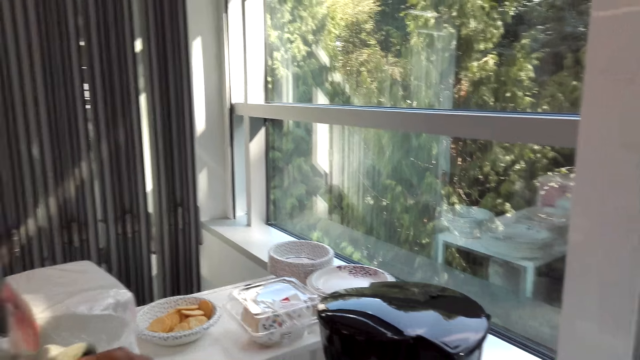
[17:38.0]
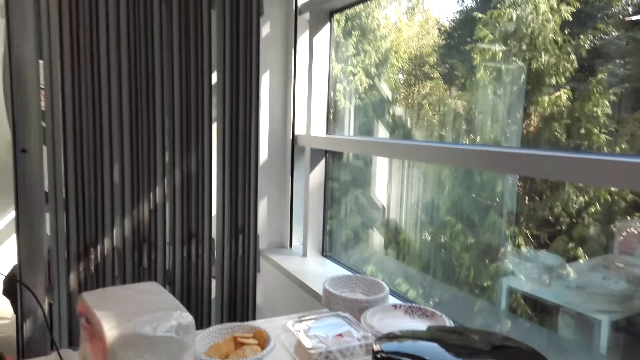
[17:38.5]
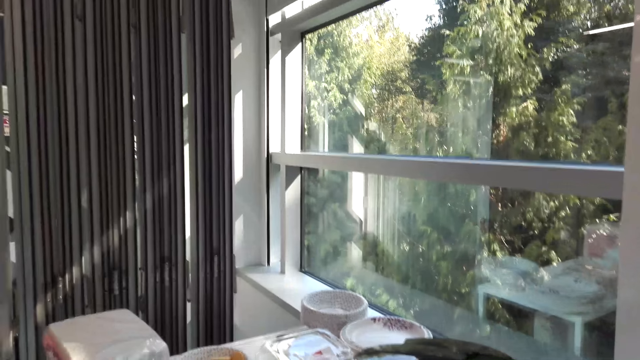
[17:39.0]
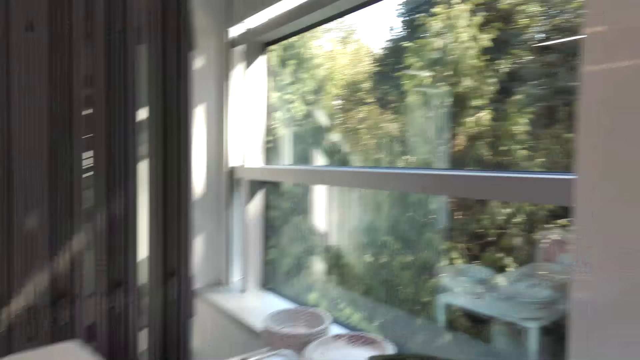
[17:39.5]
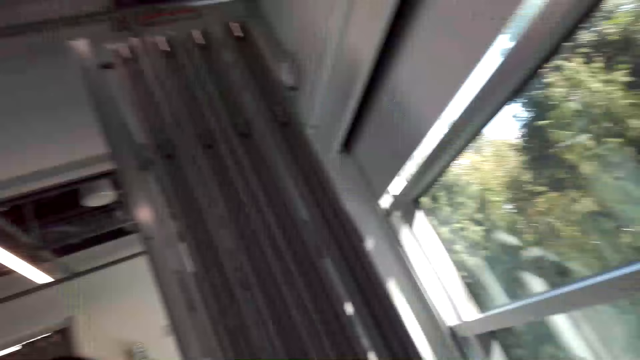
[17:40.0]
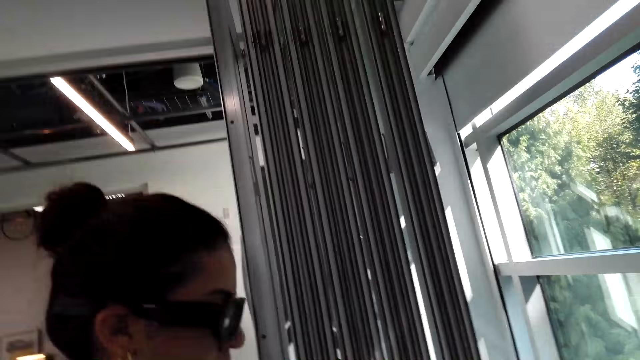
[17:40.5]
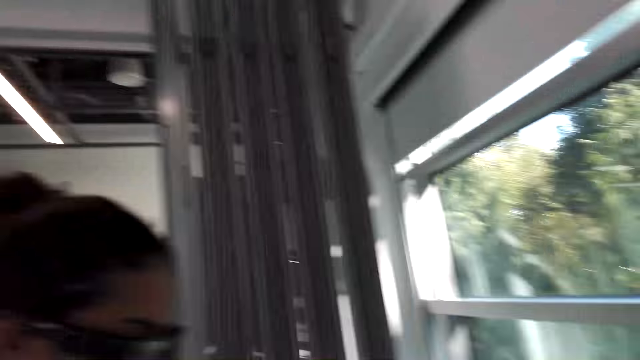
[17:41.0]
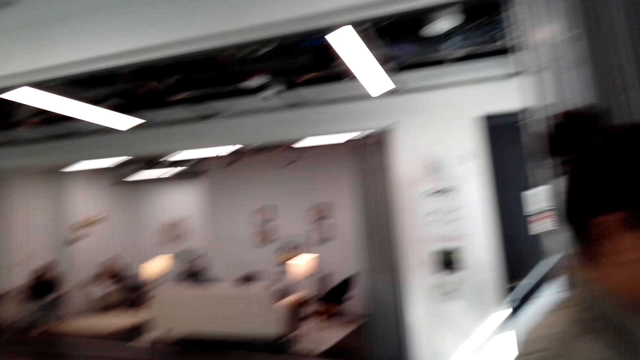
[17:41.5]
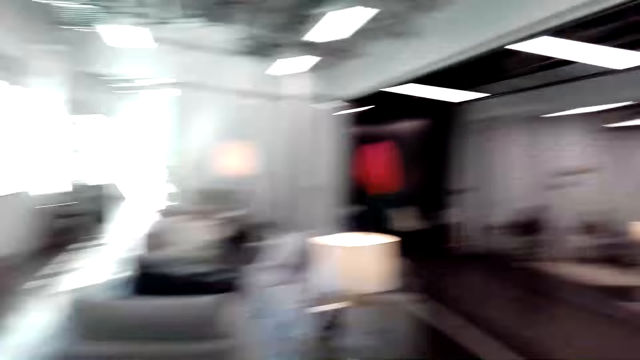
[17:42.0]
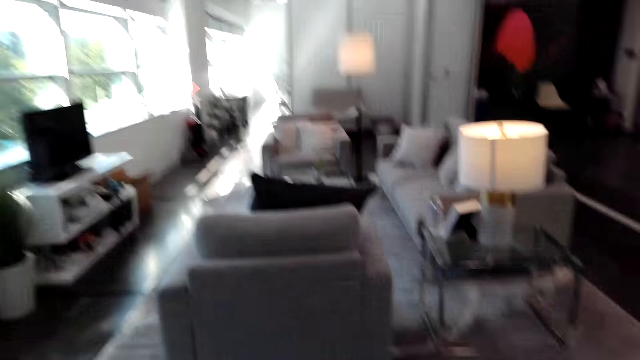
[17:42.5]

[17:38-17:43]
The camera wearer looks around the room.

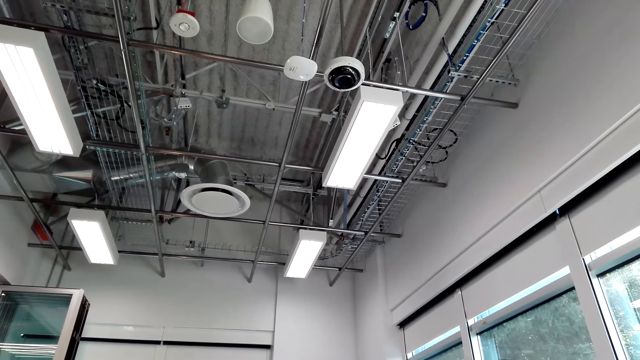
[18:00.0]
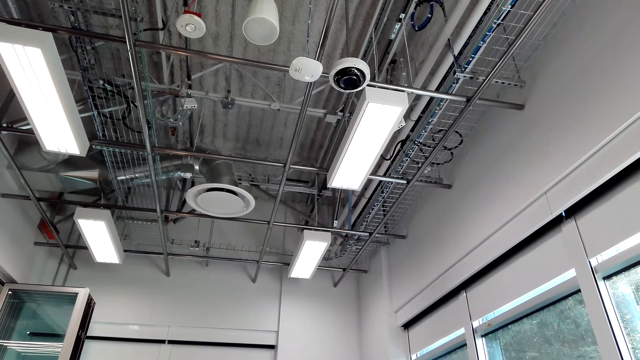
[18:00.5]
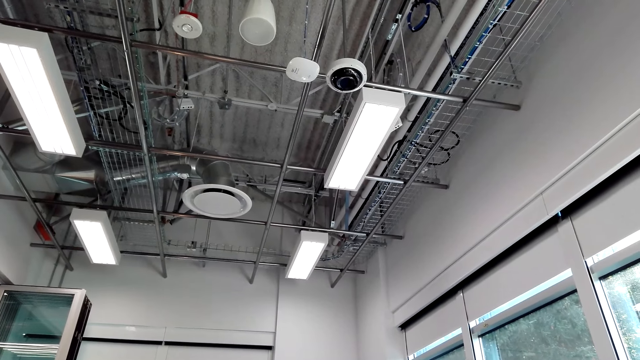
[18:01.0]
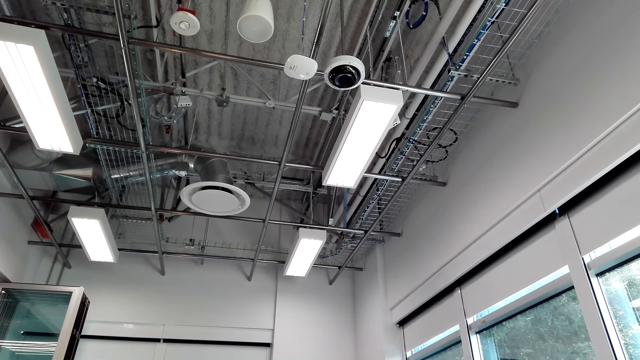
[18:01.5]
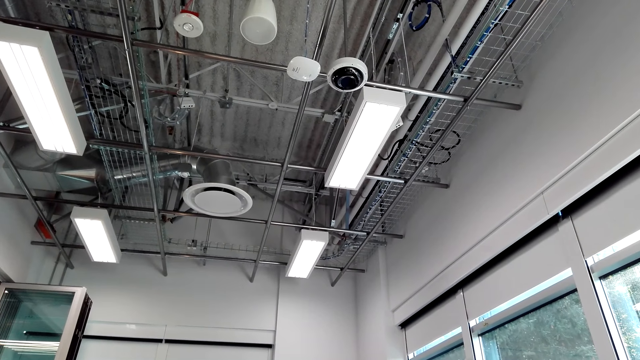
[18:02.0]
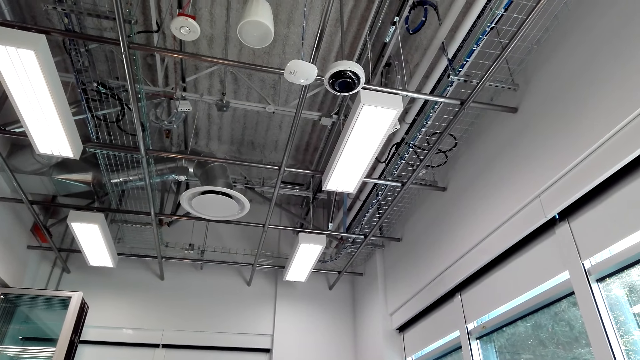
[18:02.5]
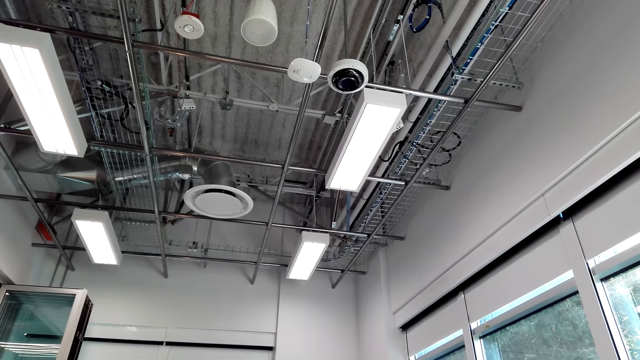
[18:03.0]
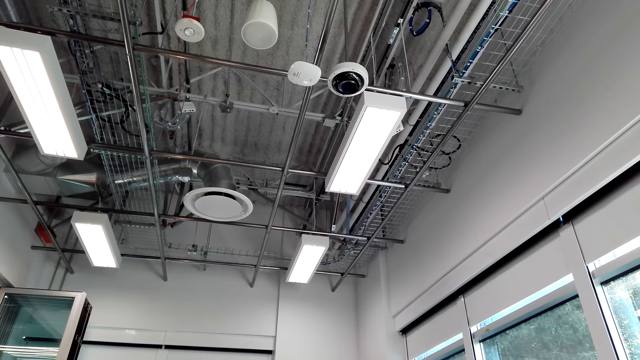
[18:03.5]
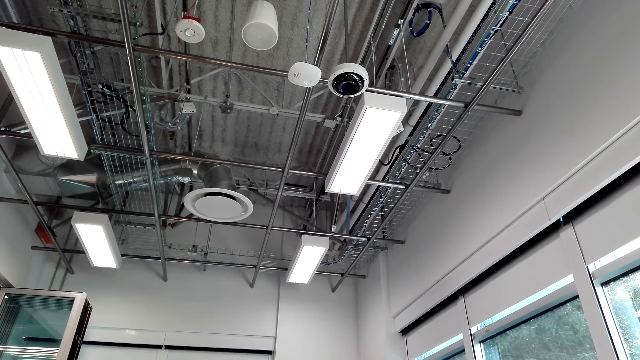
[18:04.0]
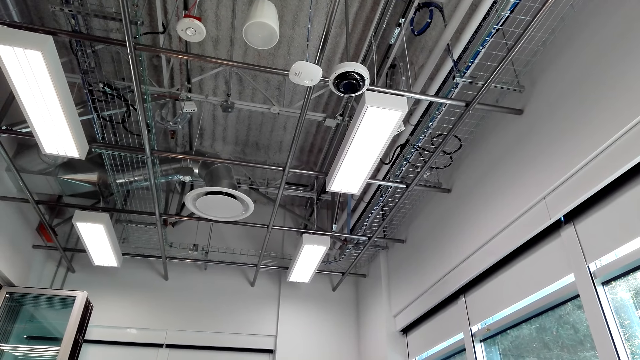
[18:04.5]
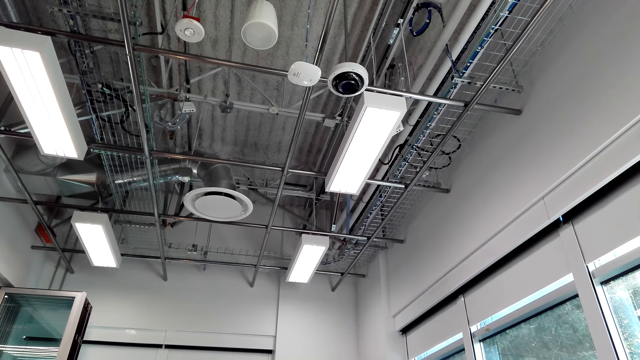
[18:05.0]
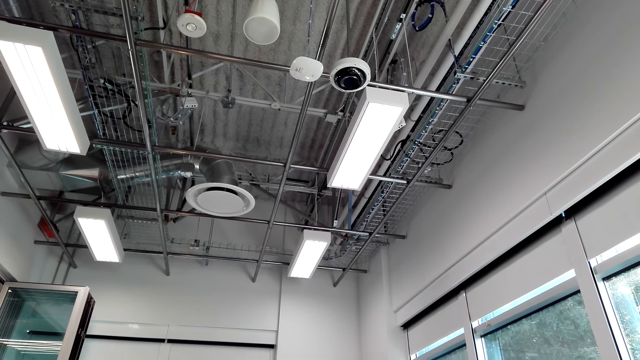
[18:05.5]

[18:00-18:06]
The camera wearer stares at the roof.

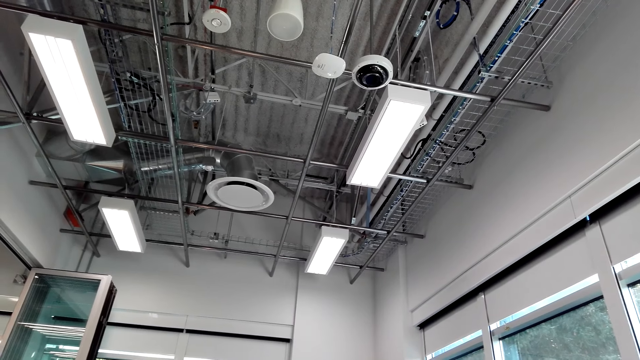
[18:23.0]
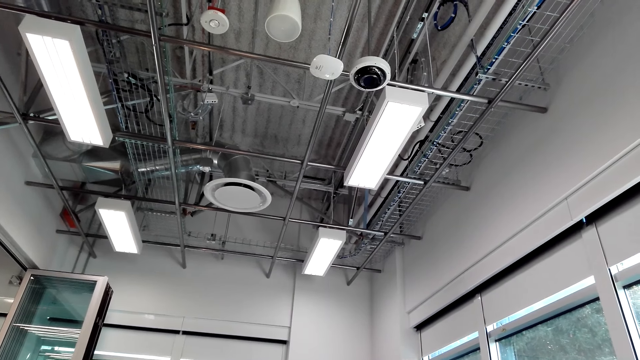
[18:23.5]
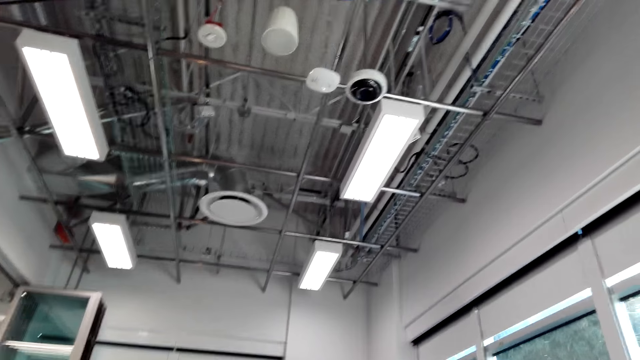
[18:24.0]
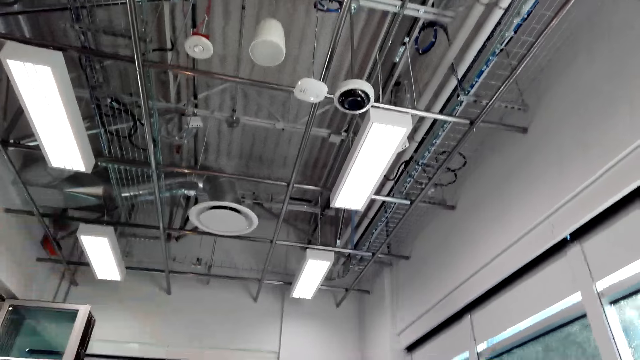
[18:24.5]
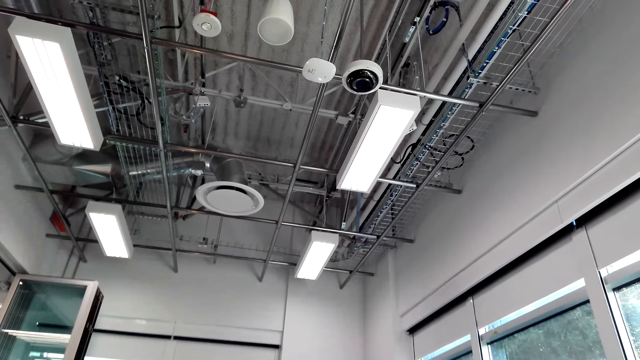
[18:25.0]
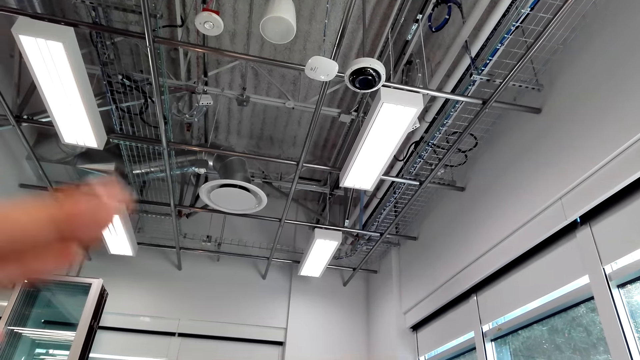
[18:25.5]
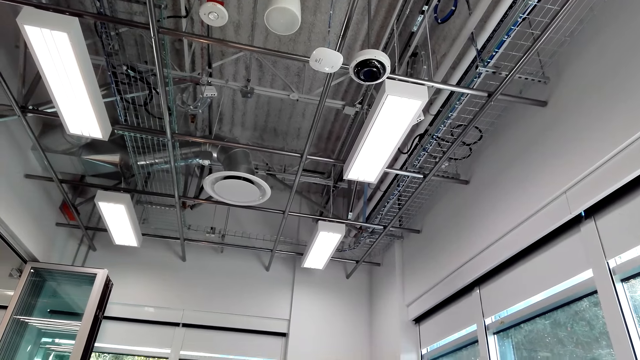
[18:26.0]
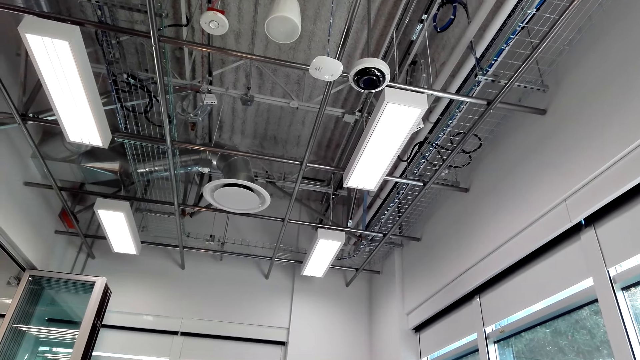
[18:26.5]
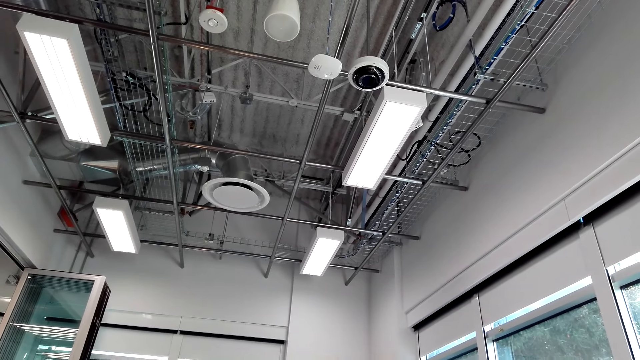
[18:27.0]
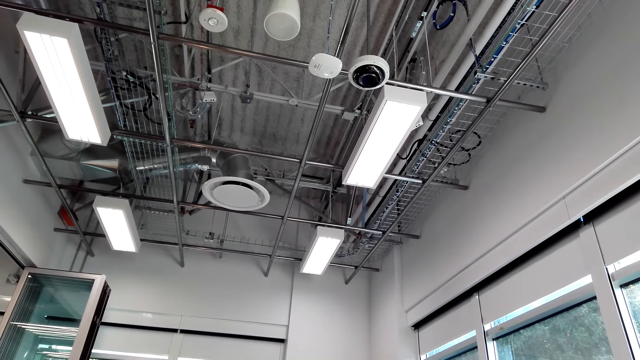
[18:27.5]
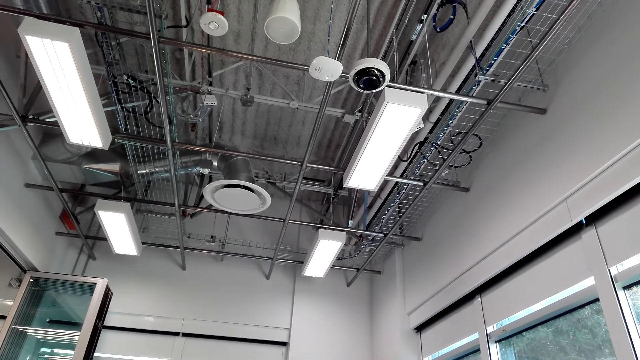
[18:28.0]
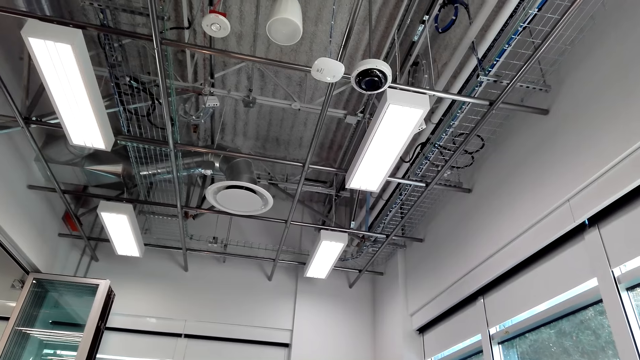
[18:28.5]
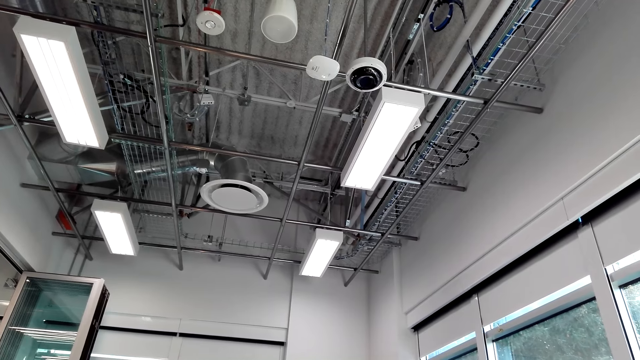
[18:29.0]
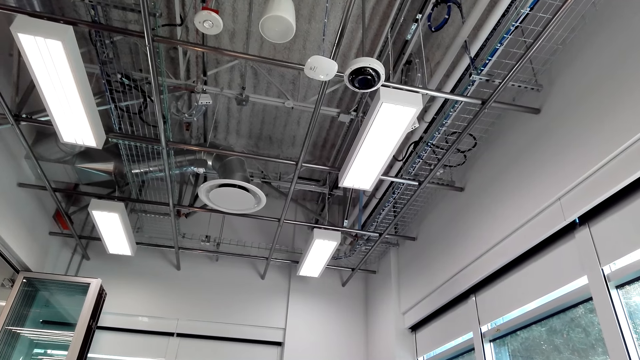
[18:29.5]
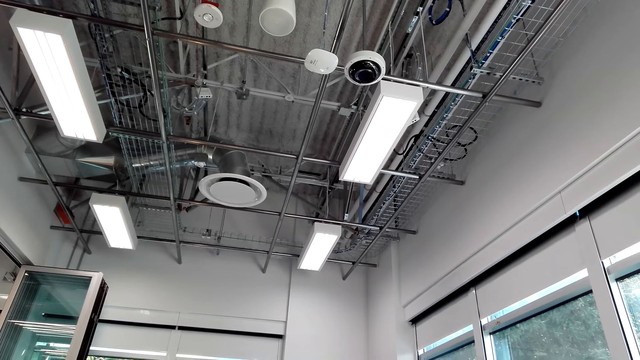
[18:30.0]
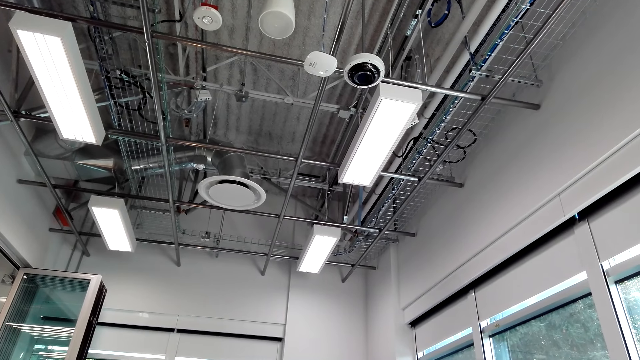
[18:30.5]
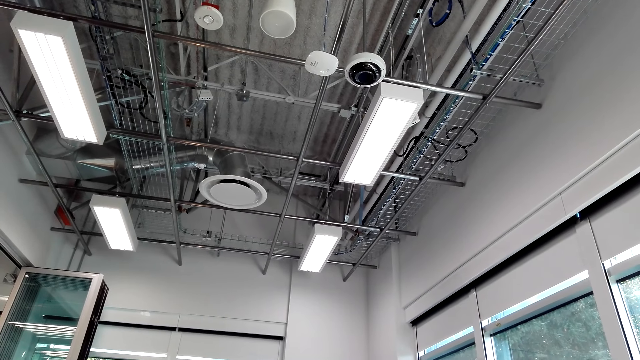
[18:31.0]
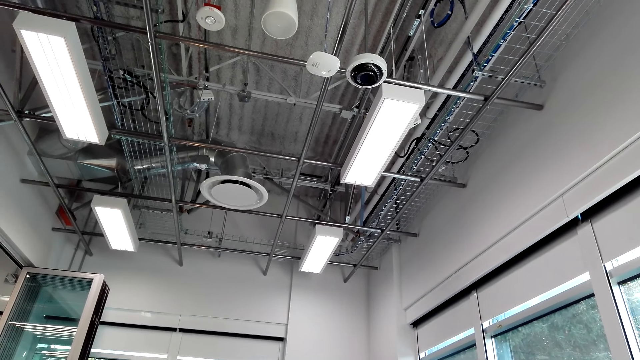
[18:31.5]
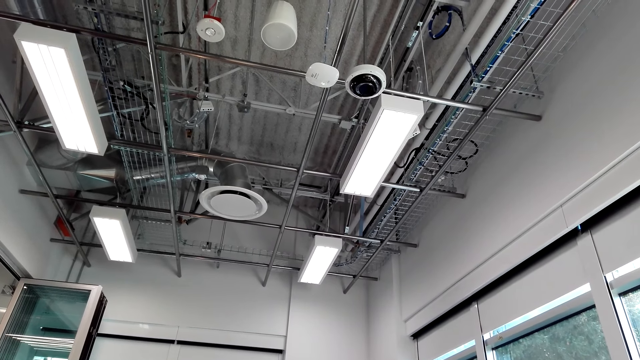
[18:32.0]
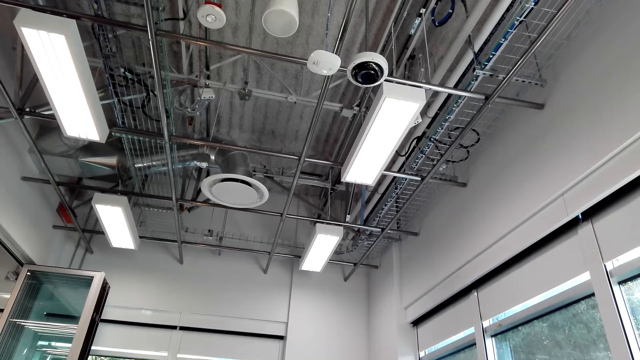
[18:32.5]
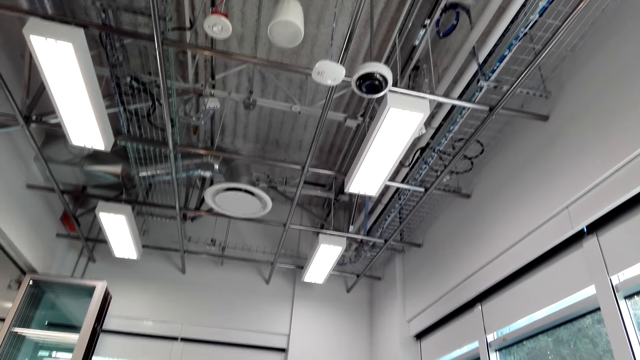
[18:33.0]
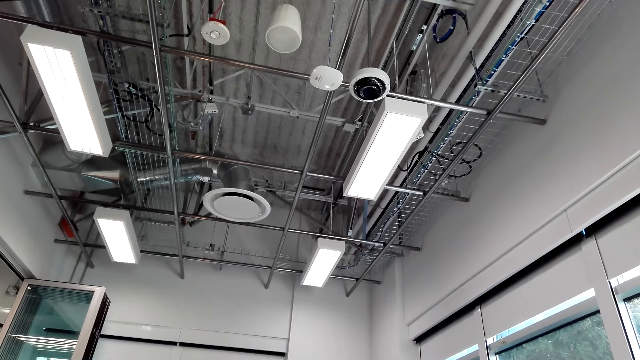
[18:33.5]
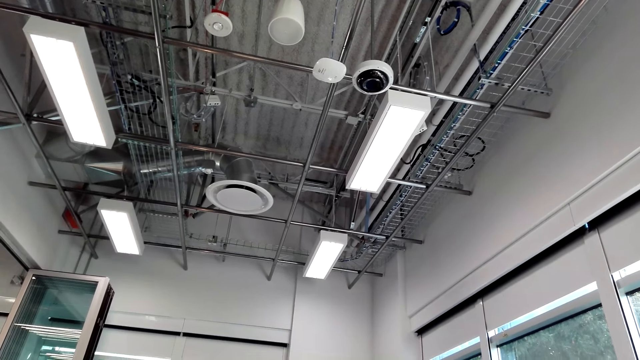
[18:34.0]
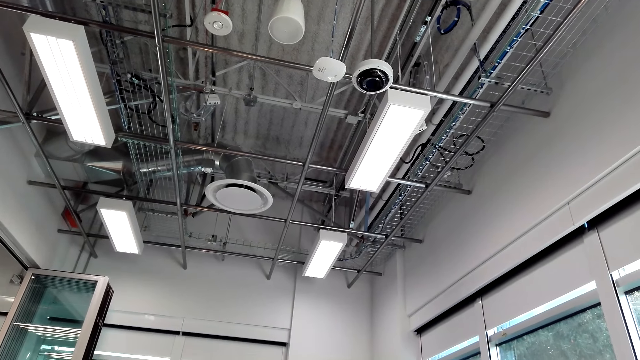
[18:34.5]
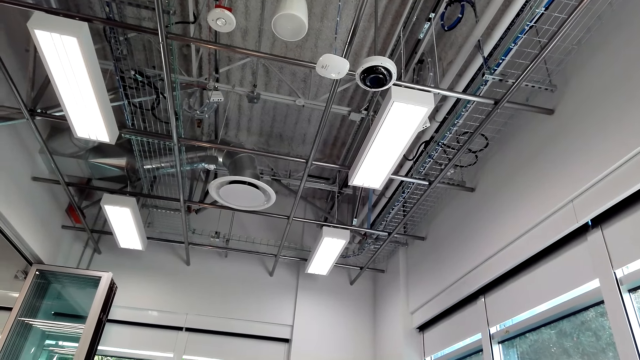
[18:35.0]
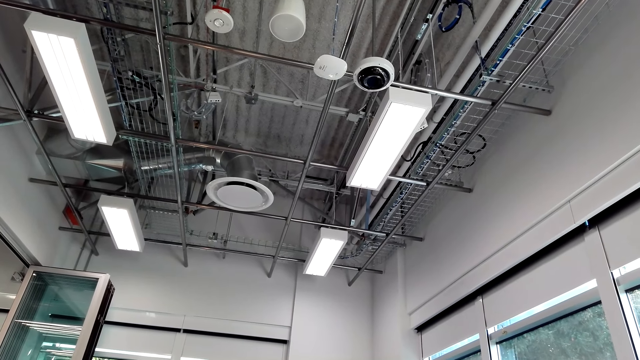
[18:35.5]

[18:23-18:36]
The camera wearer moves a hand.
